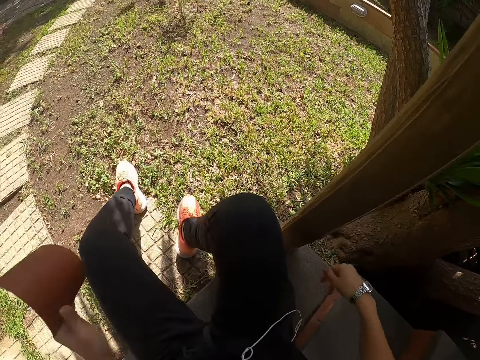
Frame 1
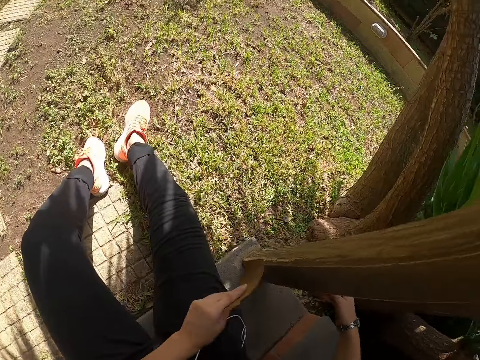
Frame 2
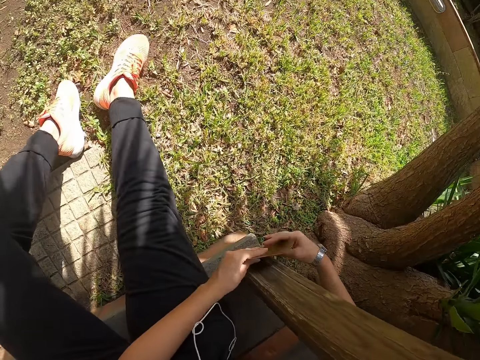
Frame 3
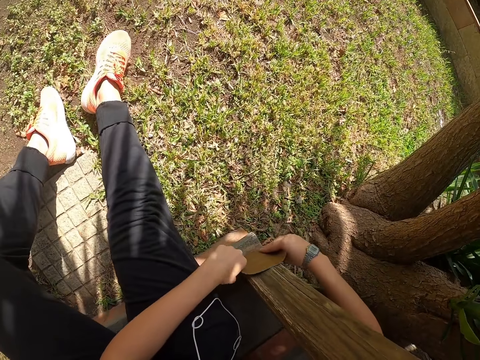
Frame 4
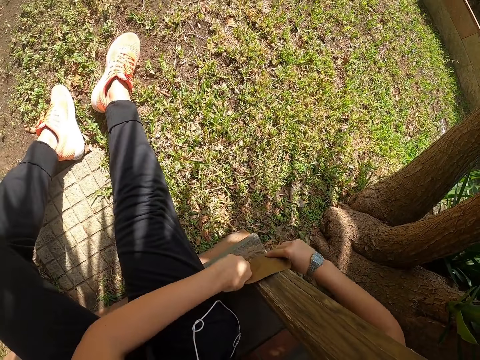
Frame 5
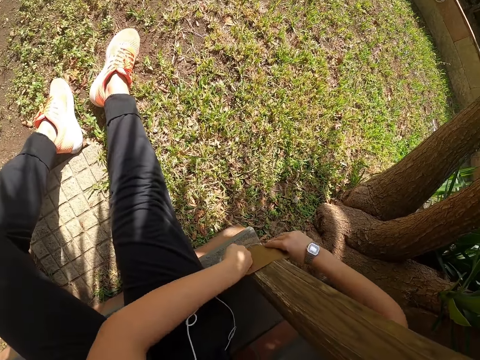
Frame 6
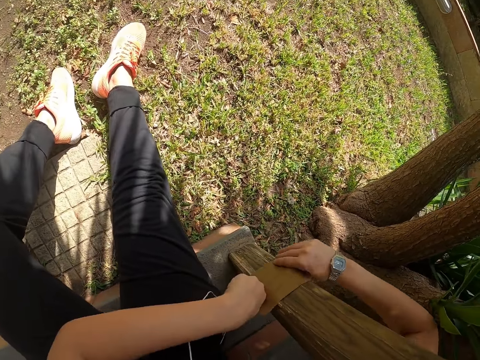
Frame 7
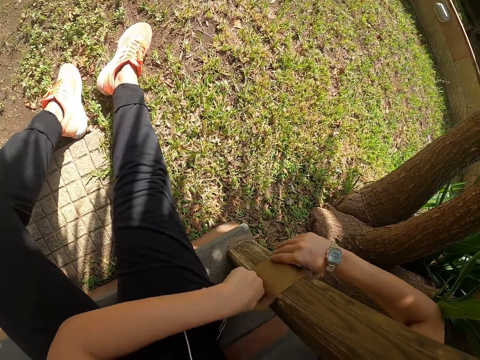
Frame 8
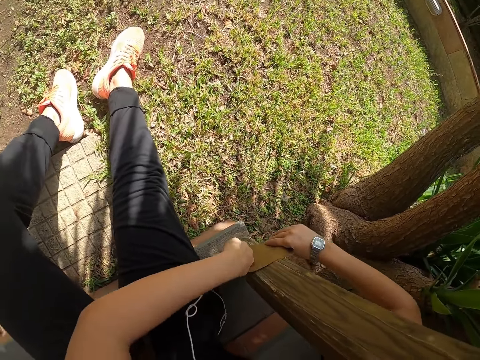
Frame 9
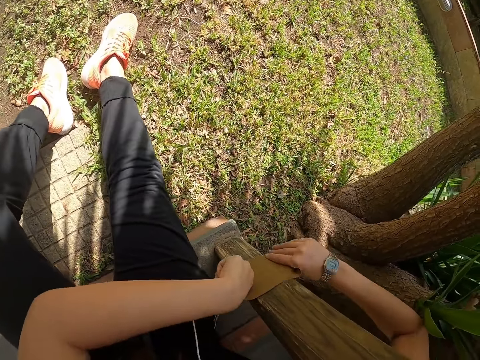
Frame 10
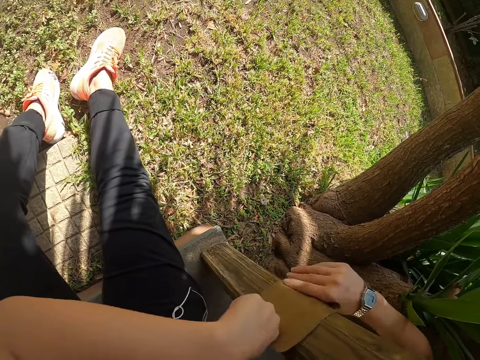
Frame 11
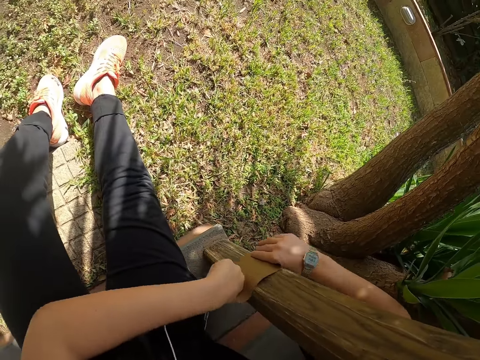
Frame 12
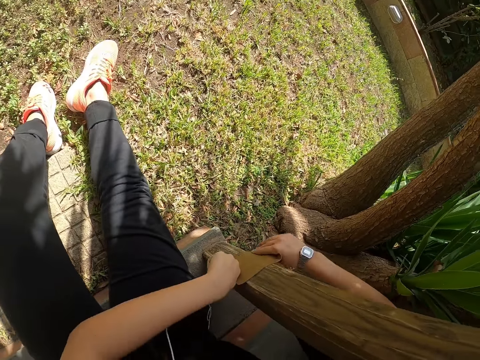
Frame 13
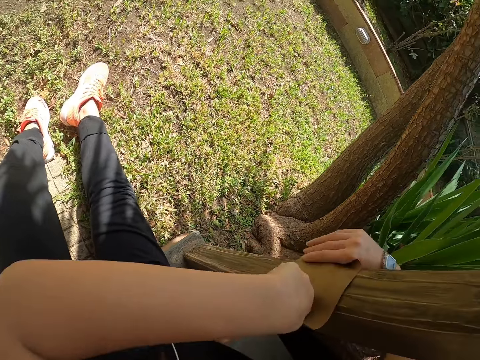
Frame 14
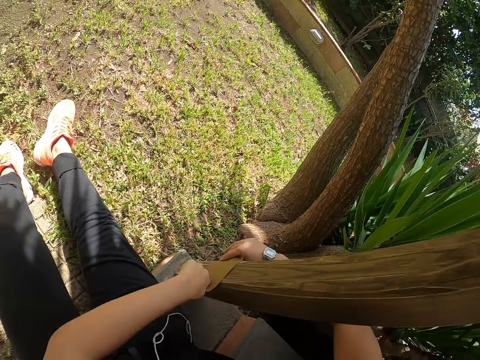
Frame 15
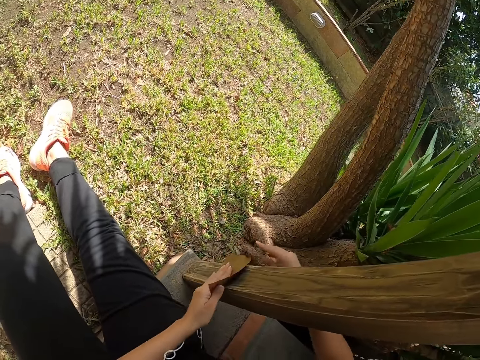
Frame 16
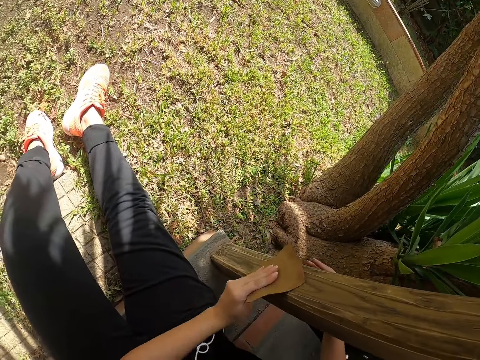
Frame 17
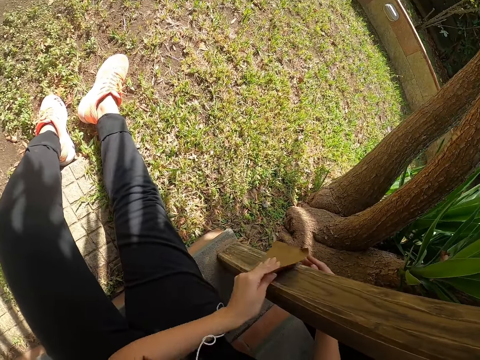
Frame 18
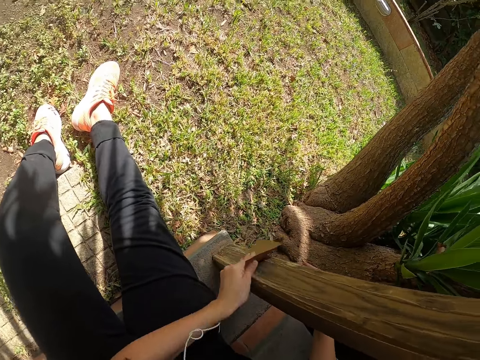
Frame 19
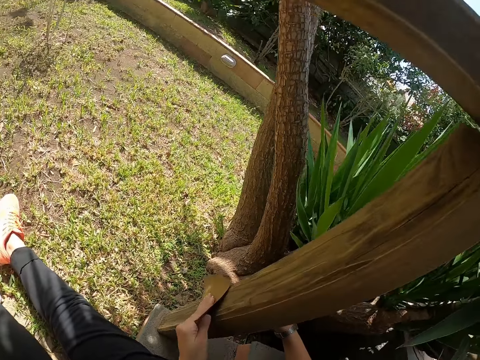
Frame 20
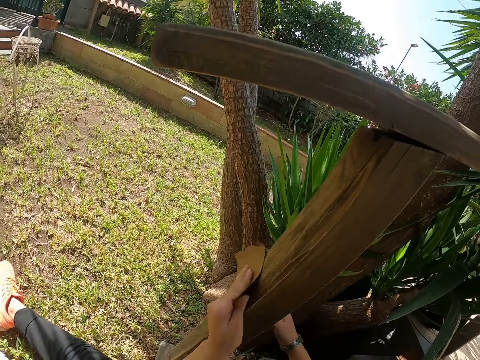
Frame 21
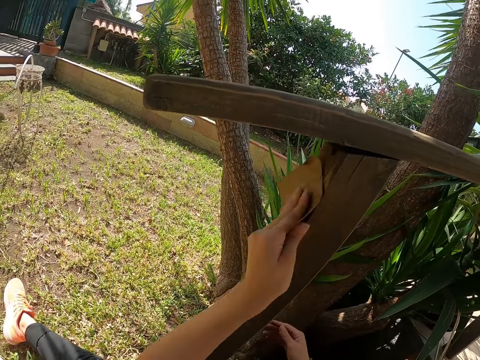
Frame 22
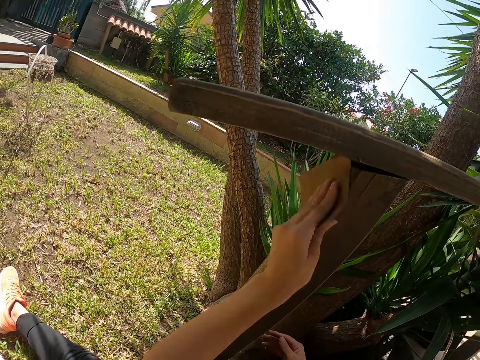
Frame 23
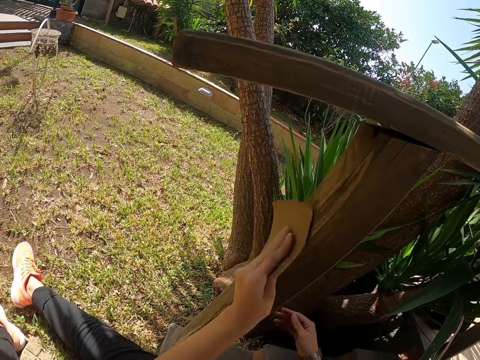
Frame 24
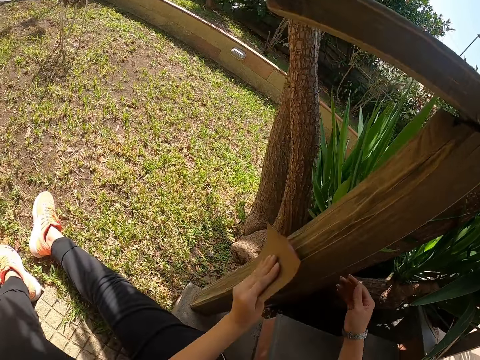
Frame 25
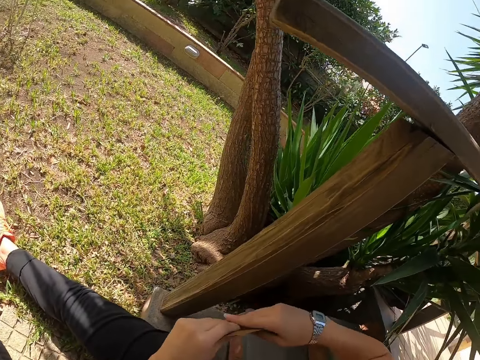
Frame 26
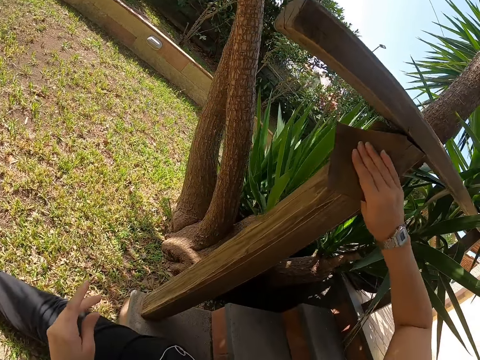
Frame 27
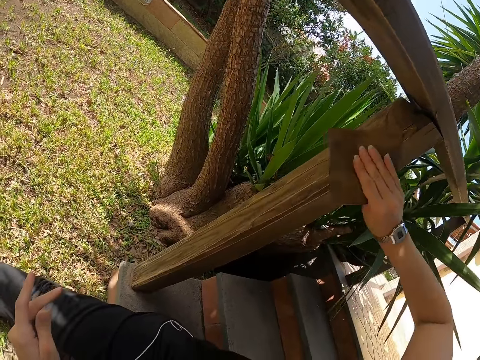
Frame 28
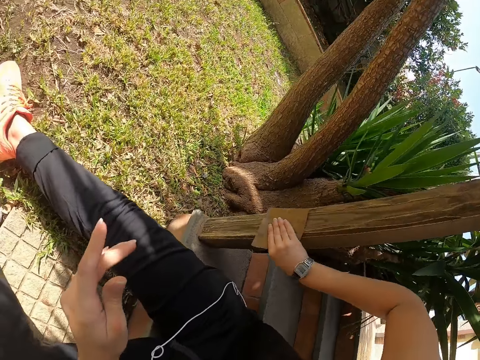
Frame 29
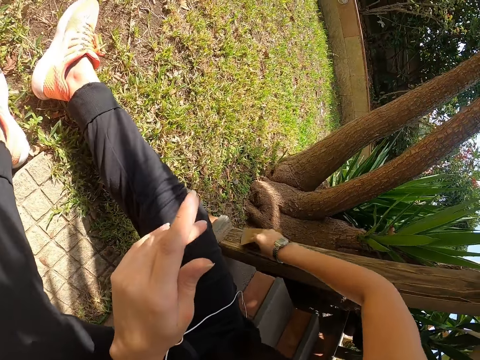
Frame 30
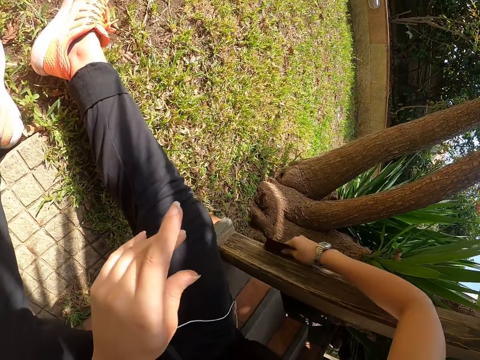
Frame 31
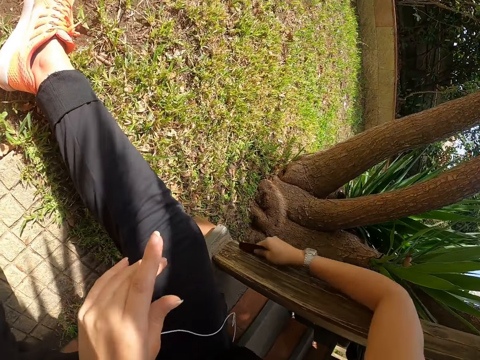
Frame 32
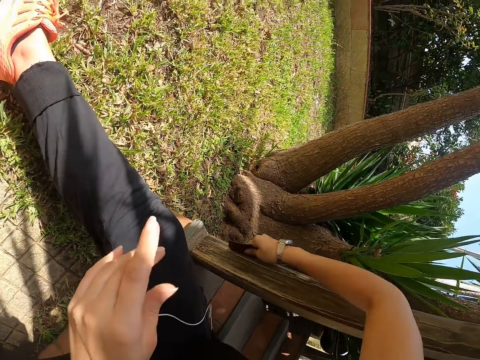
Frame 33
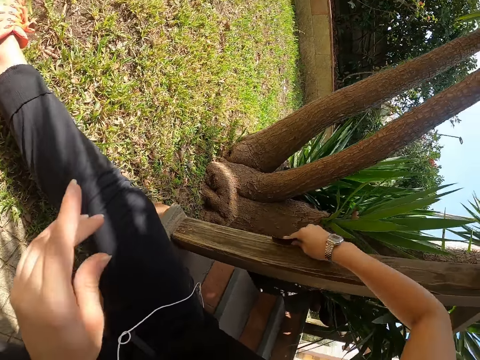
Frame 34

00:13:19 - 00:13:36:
The camera wearer scrubs the wood with a sandpaper with both hands. He scrubs the wood with his left hand. He places the sandpaper on his right hand. He scrubs the wood with the sandpaper.

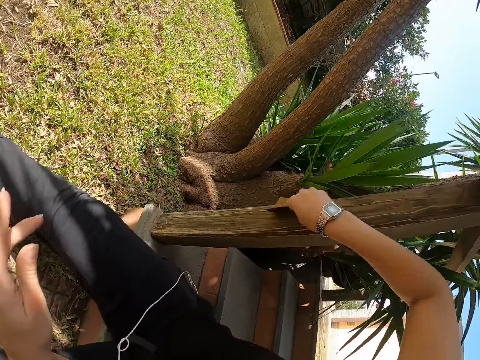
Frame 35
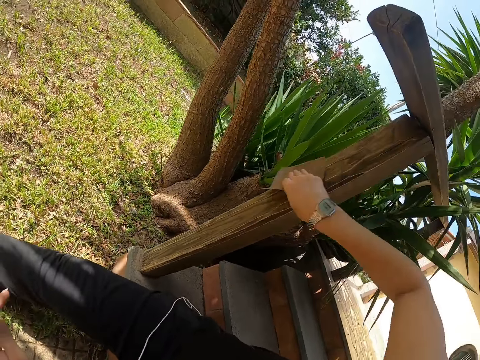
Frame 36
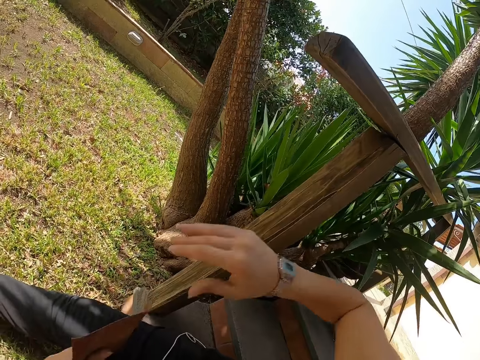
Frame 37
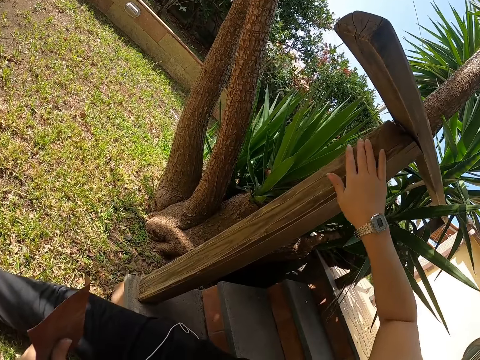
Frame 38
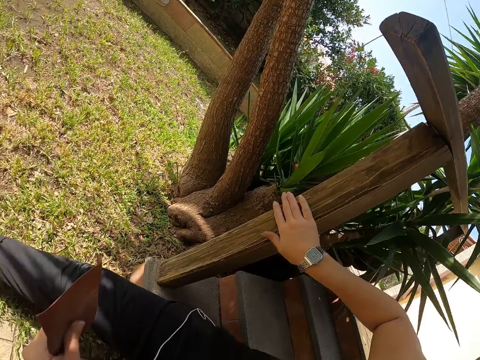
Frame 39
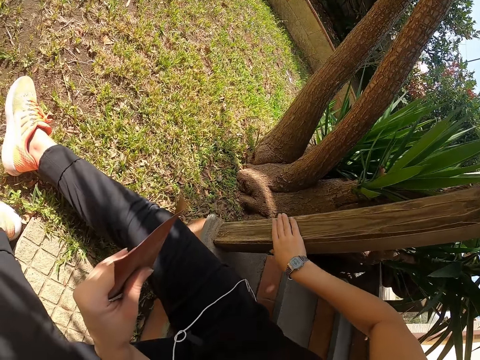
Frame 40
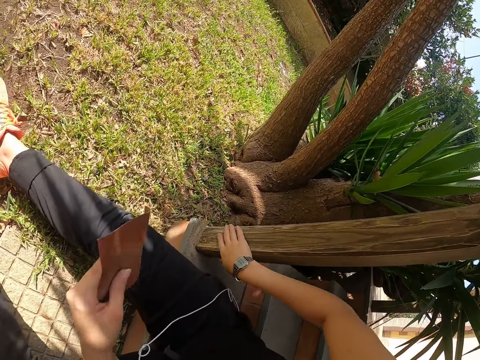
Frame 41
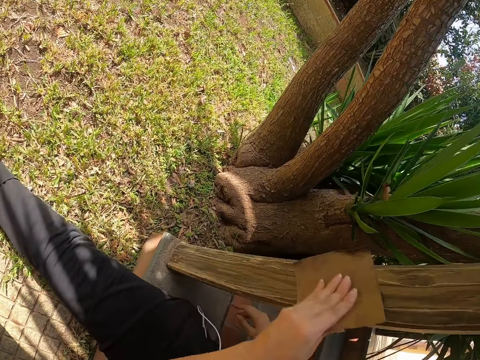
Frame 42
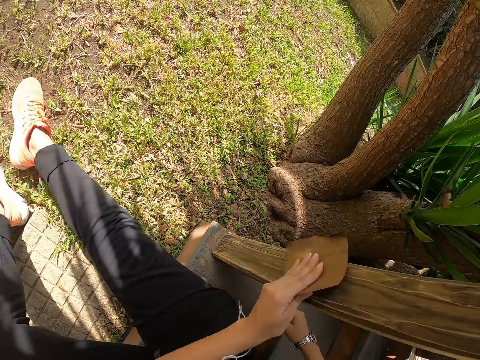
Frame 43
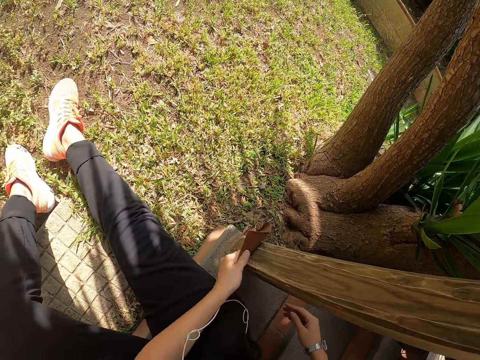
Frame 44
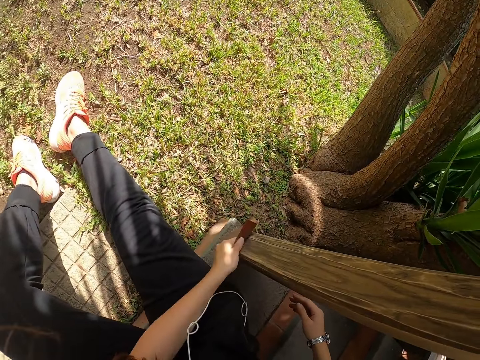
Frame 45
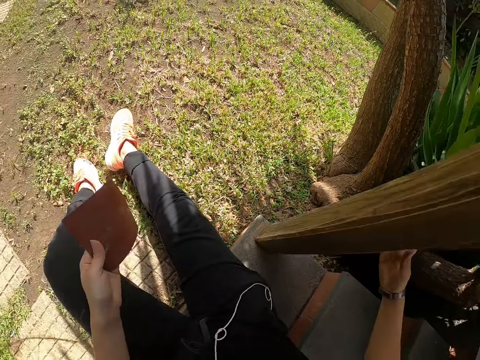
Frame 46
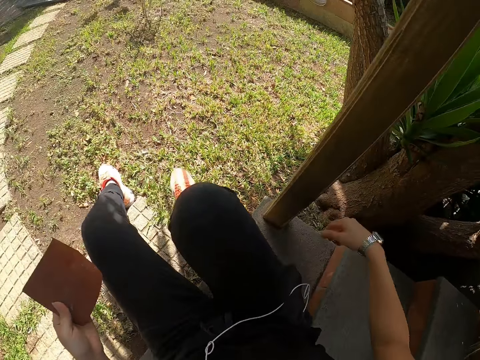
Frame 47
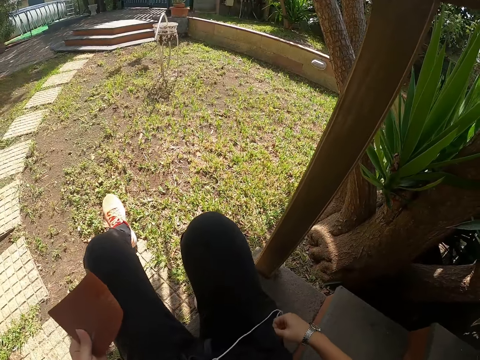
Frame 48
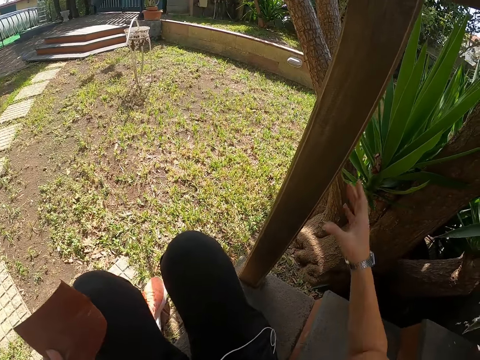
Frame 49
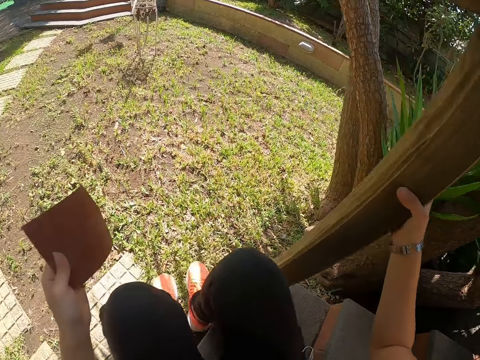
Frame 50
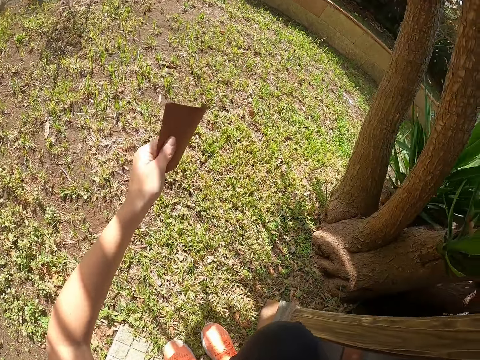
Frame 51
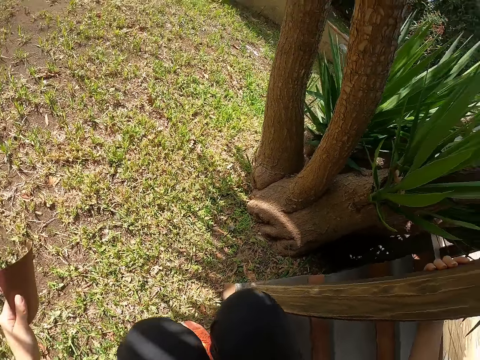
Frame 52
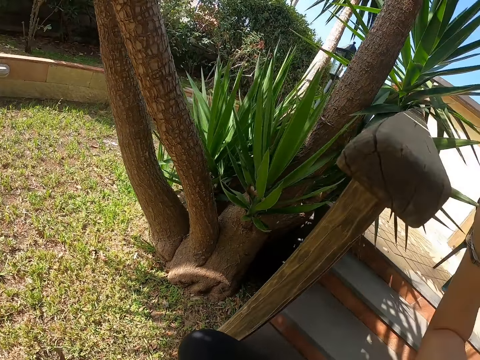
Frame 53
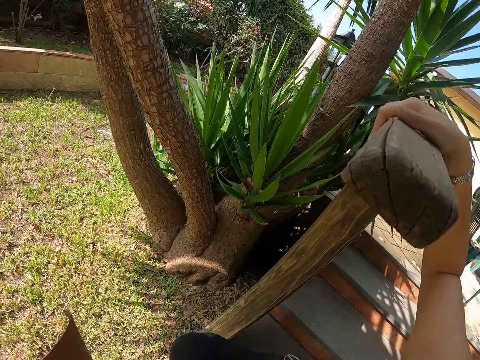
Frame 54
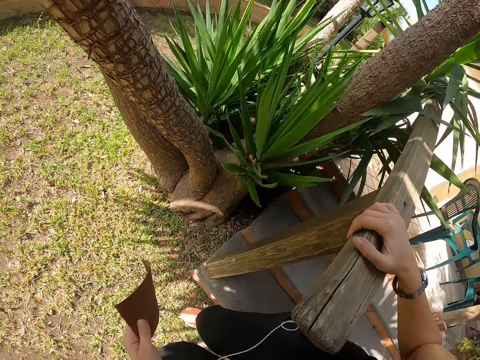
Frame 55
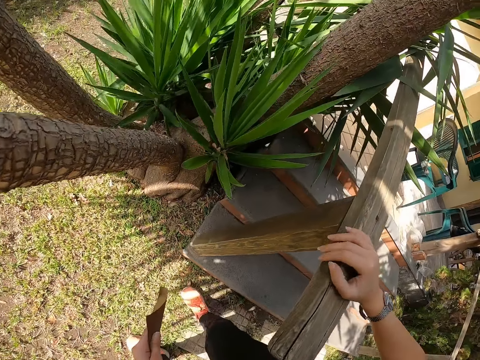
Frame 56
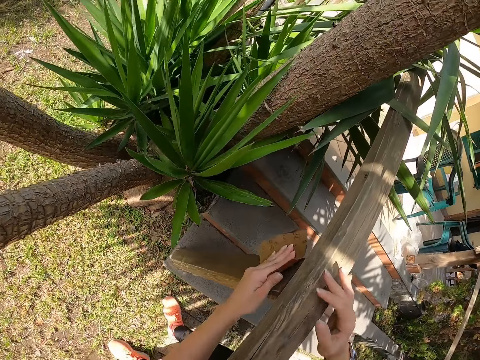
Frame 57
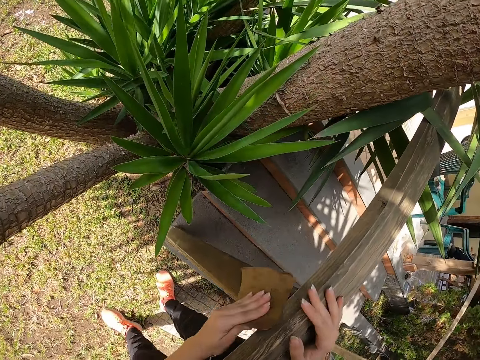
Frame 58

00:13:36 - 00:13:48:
The camera wearer feels the wood with her right hand. She scrubs the wood. She touches the wood with her right hand. She stands up. She holds the wood with her right hand. She smoothens the porch with the sandpaper in her left hand.
